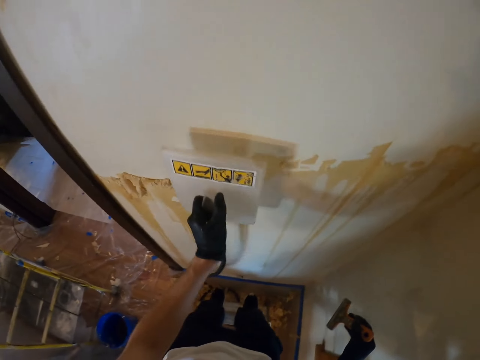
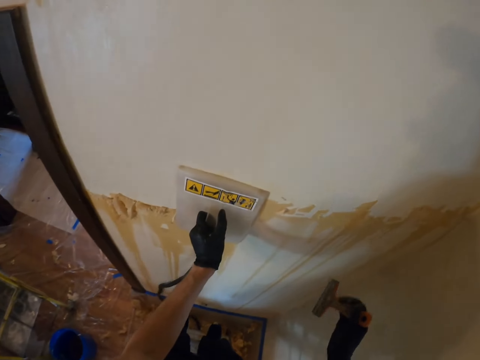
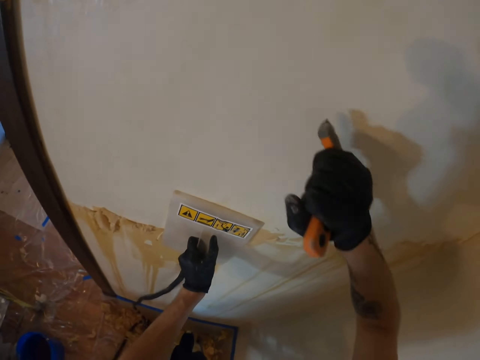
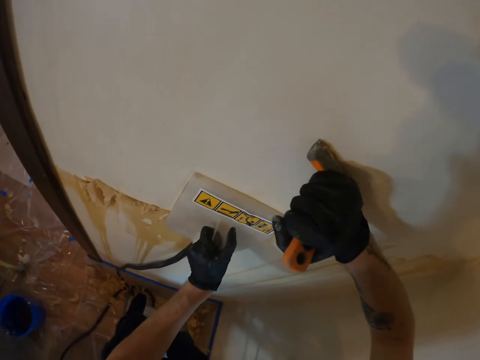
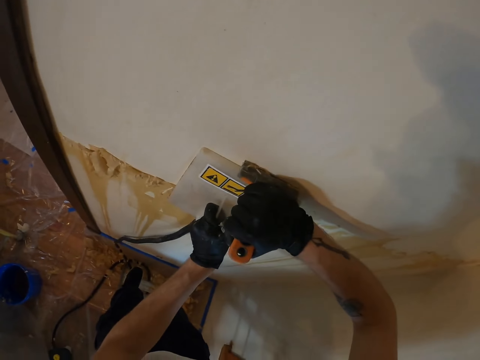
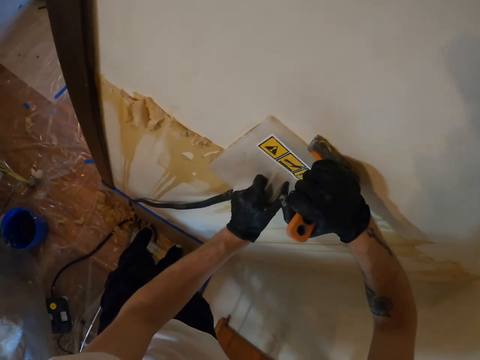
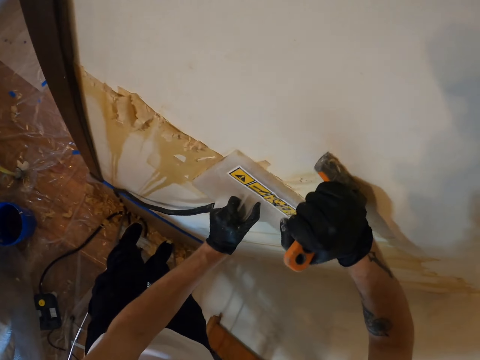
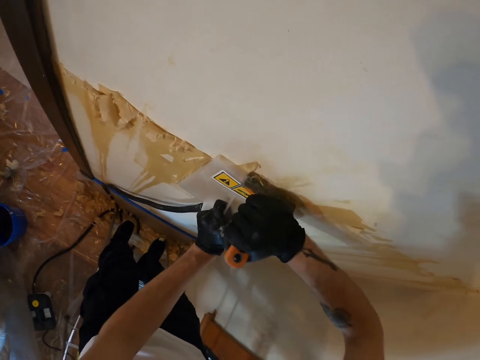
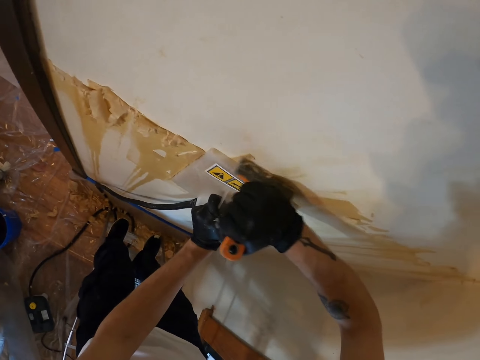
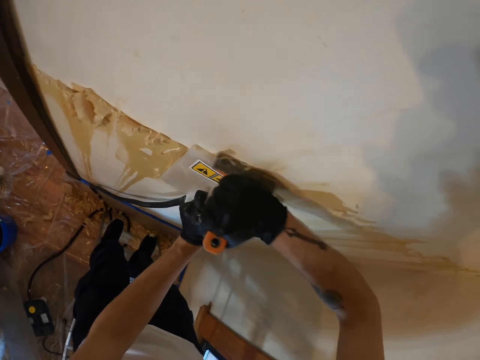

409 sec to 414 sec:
The camera wearer places the steamer on the wall with the left hand. They remove the wallpaper on the wall with a scraper in the right hand.

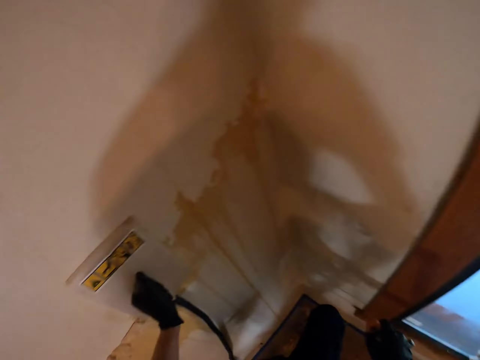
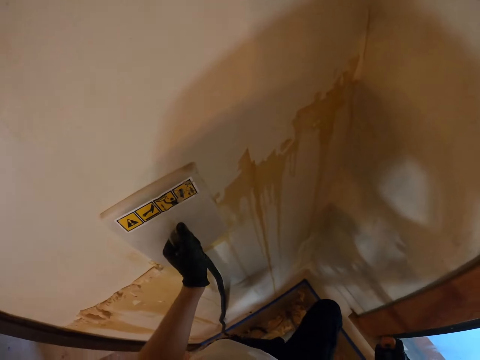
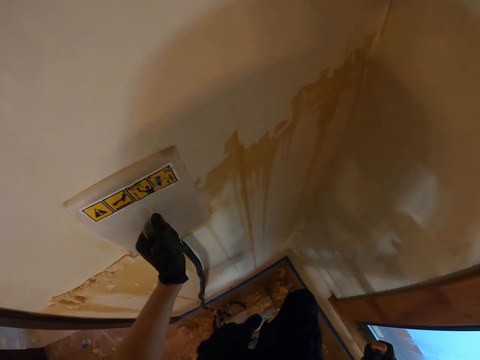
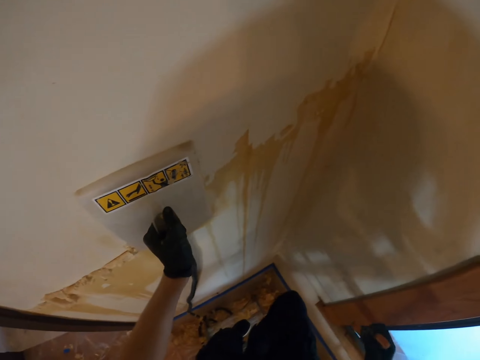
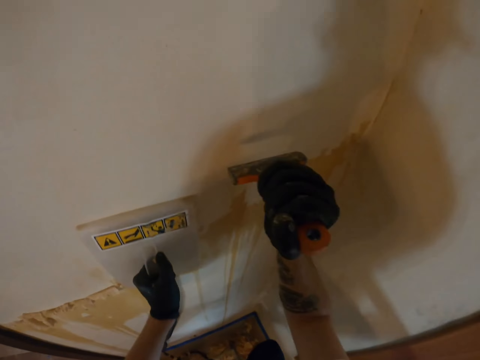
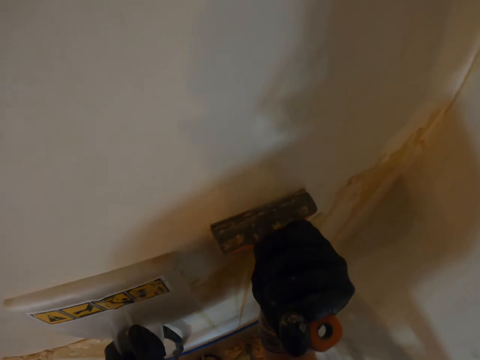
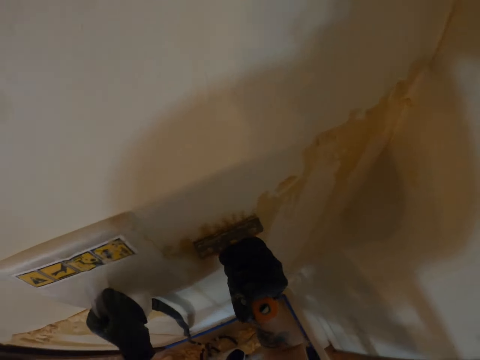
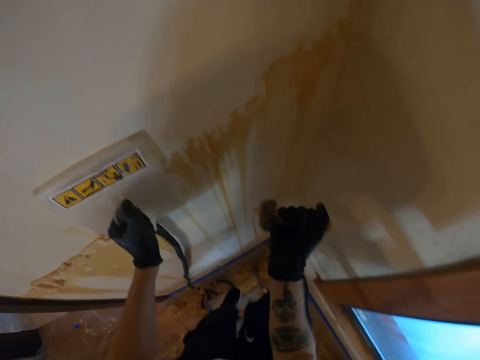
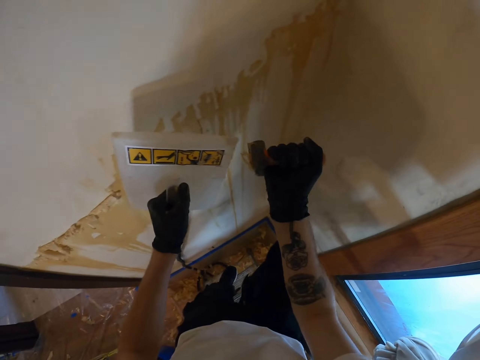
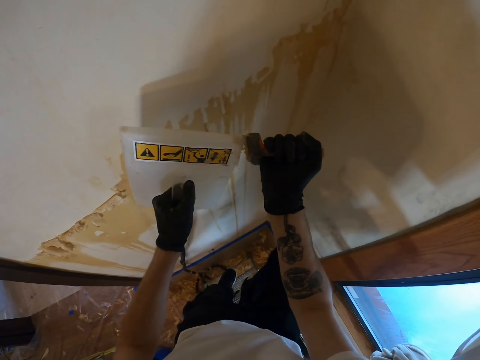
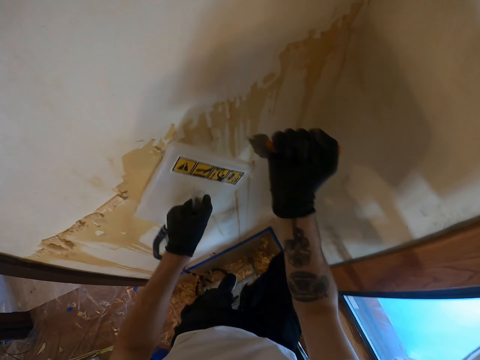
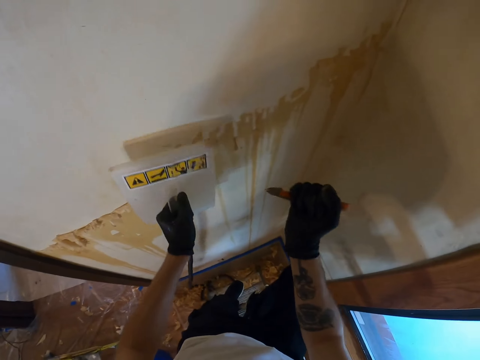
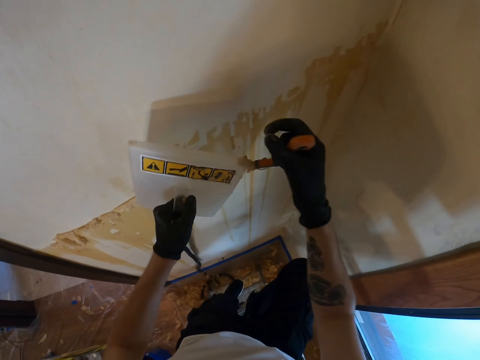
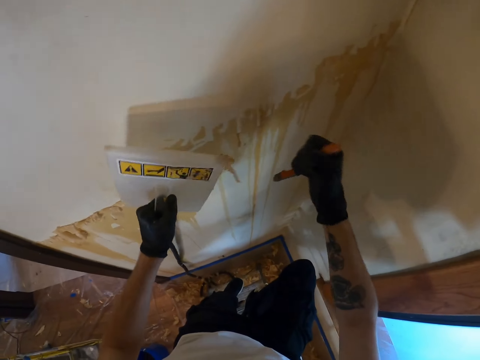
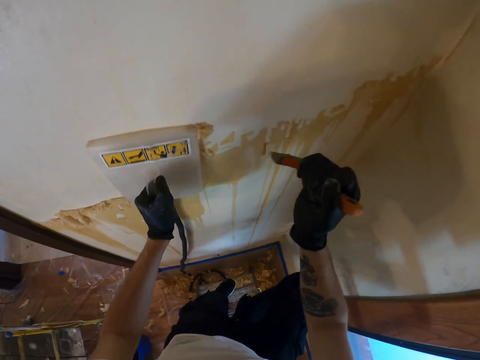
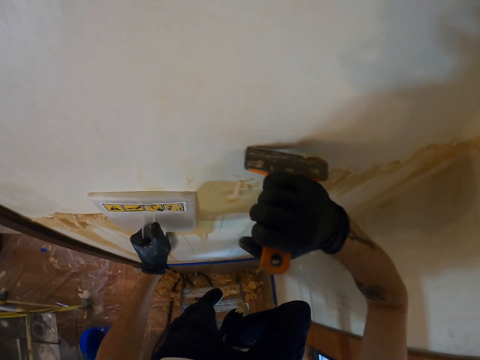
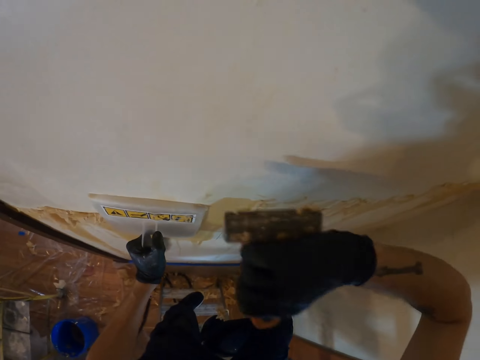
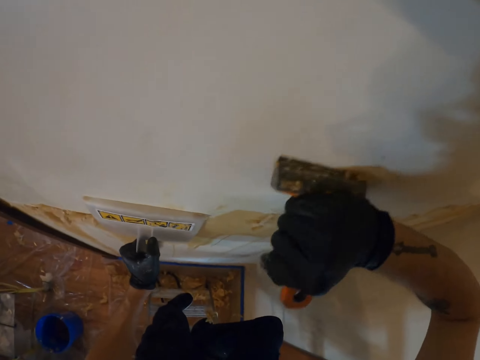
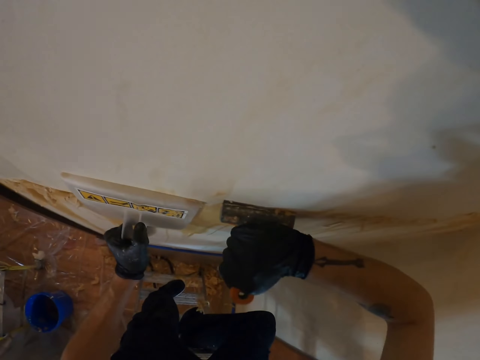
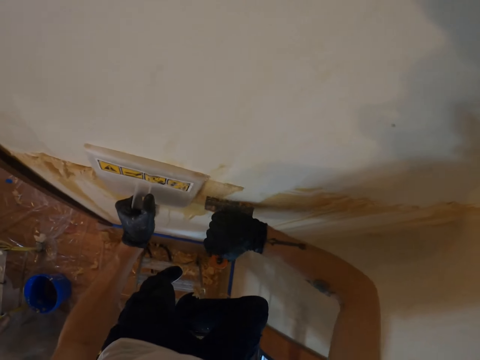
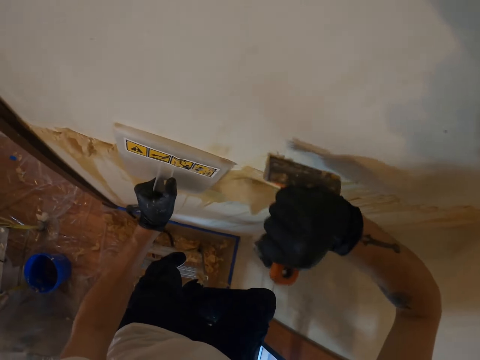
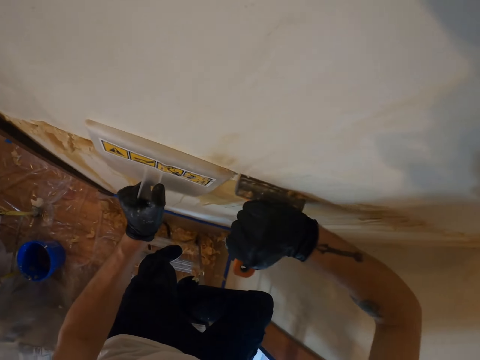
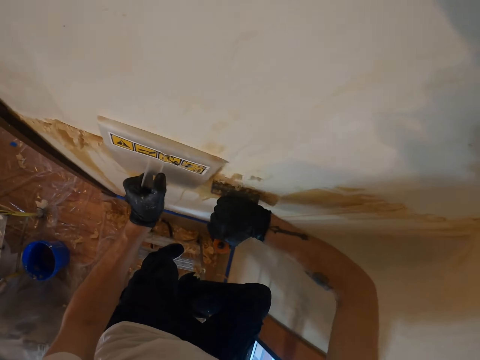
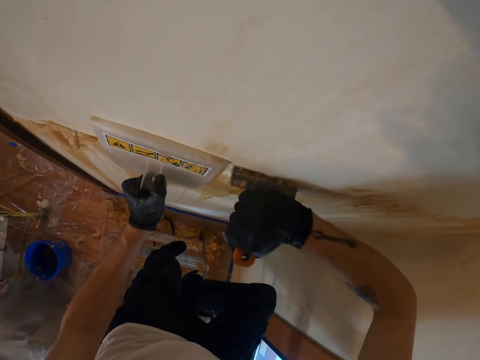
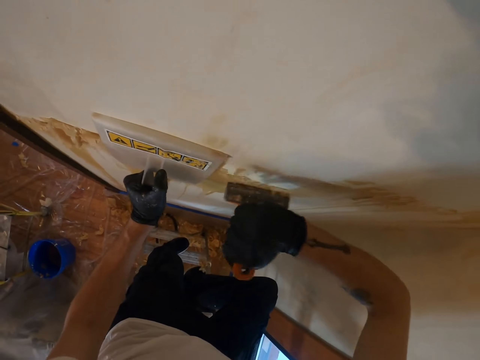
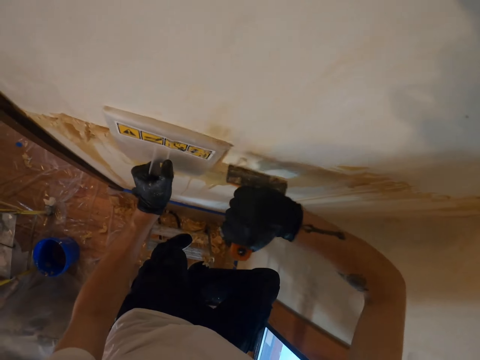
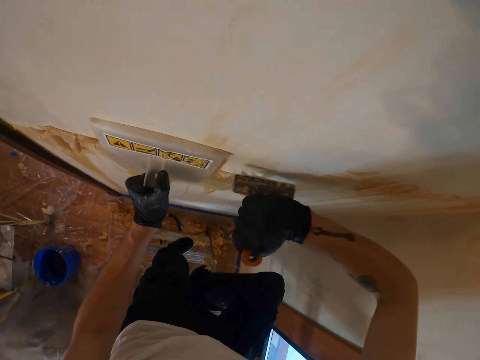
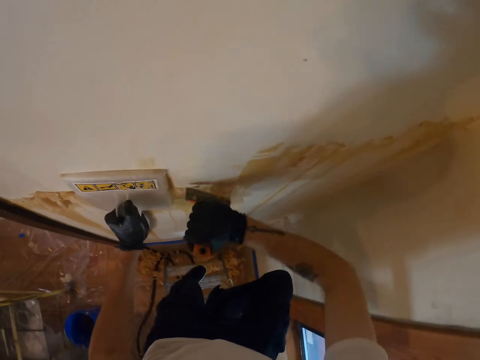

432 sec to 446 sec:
The camera wearer looks at the steamer on the wall. They remove the wallpaper on the wall with a scraper in the right hand. They remove the wallpaper on the scraper with the steamer in the left hand. They remove the wallpaper on the steamer with the scraper in the right hand. They remove the wallpaper with the scraper in the right hand.

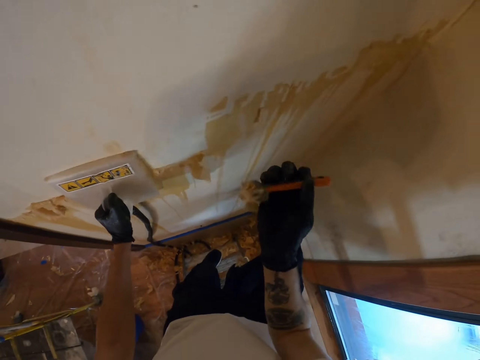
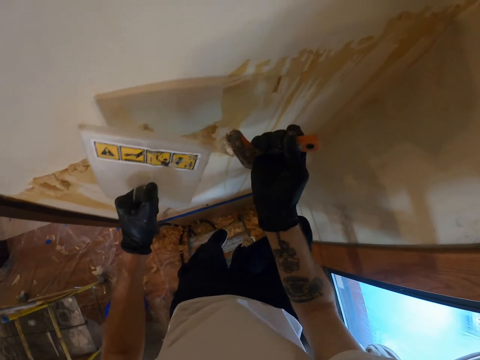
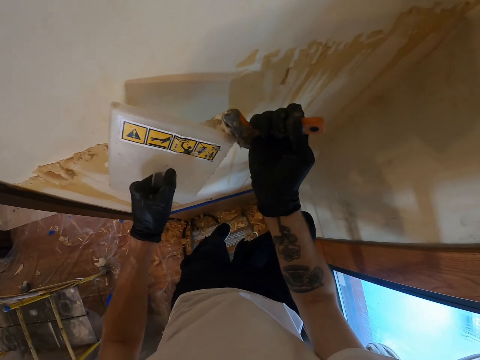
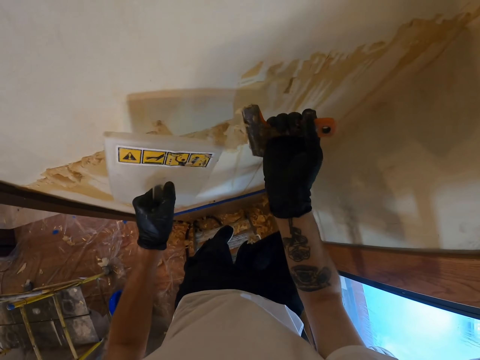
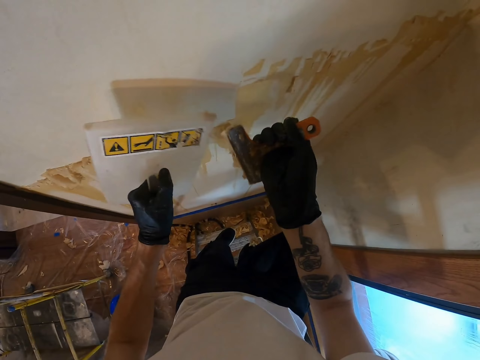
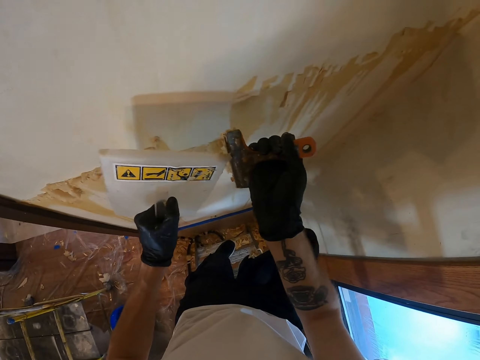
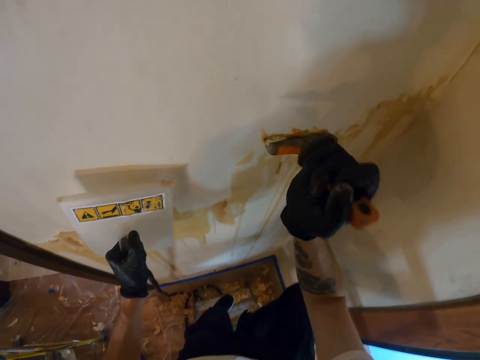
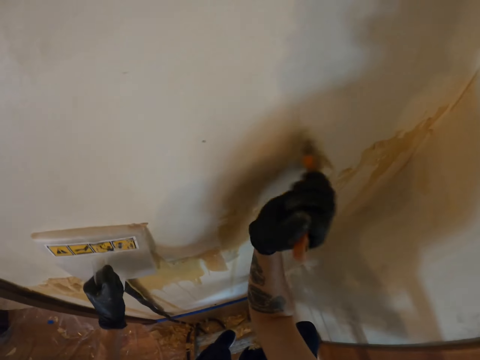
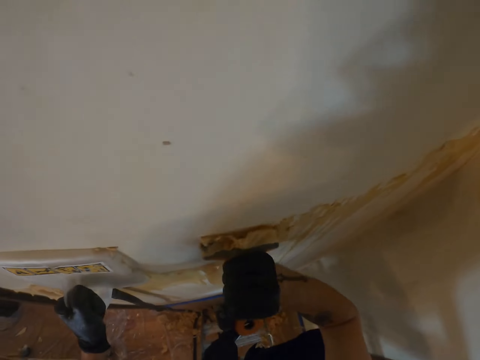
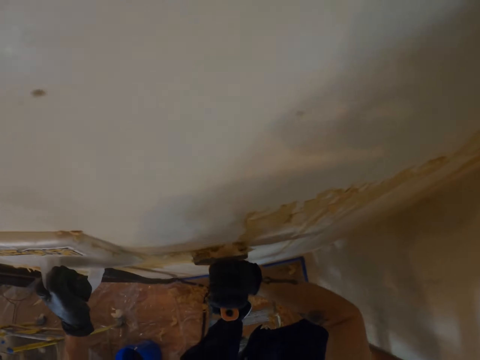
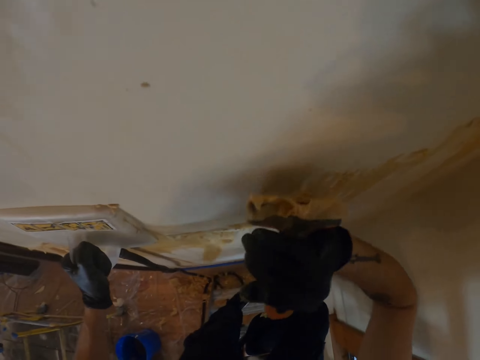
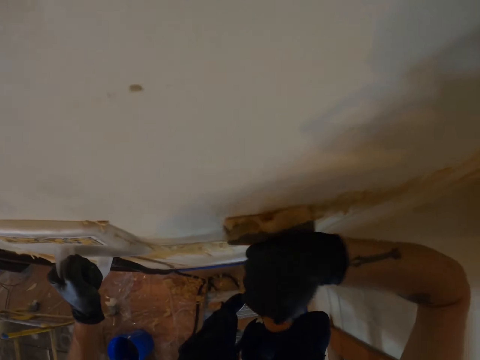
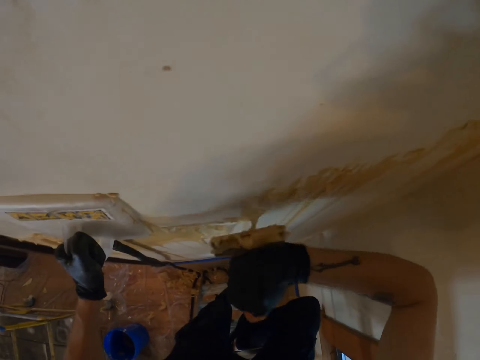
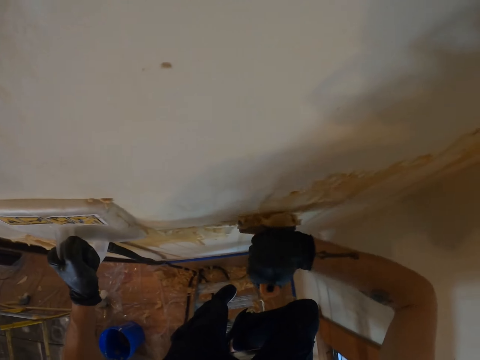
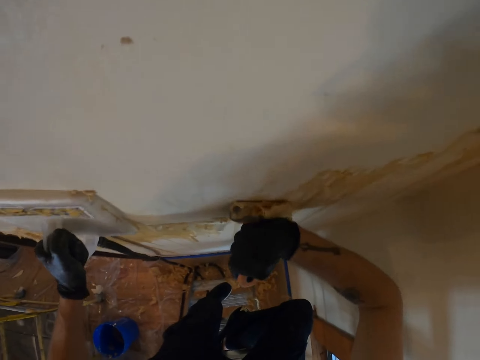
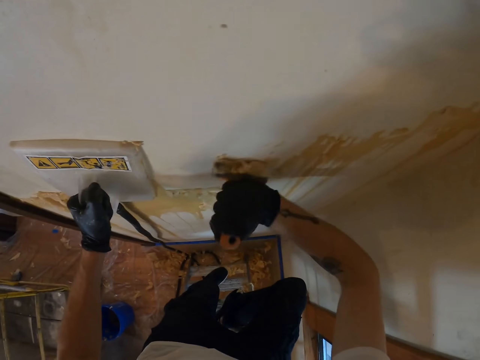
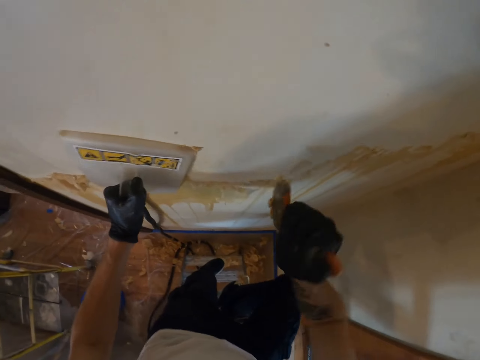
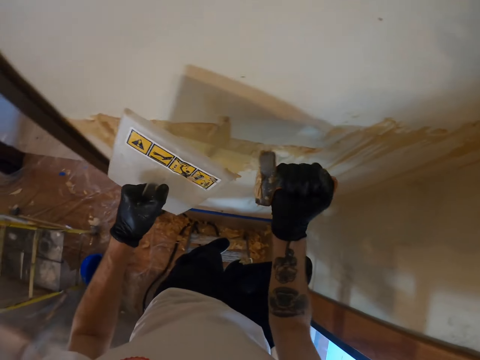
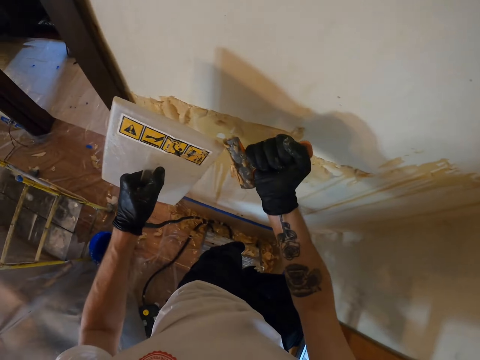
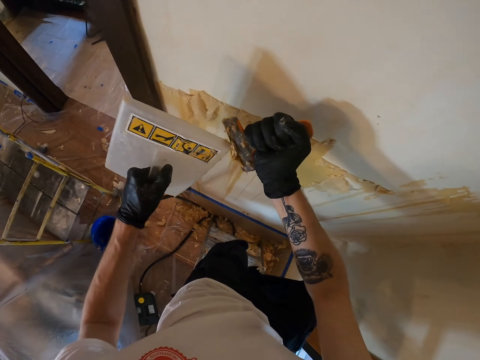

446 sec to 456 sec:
The camera wearer removes the wallpaper on the scraper with the steamer in the left hand. They place the steamer on the wall with the left hand. They remove the wallpaper on the wall with a scraper in the right hand. They remove the wallpaper on the scraper.
